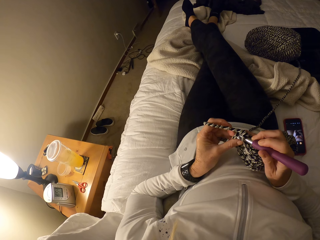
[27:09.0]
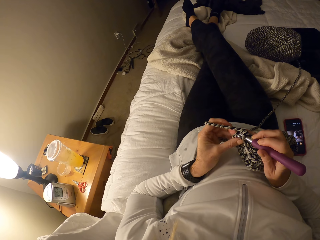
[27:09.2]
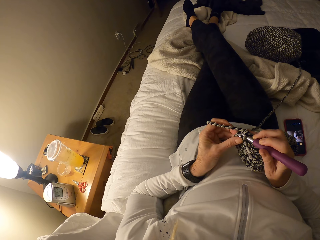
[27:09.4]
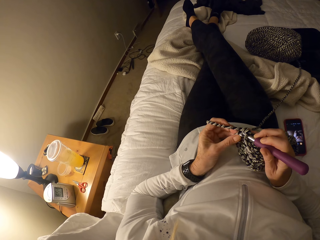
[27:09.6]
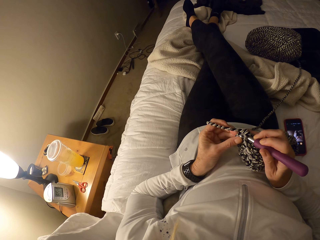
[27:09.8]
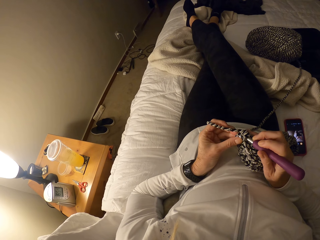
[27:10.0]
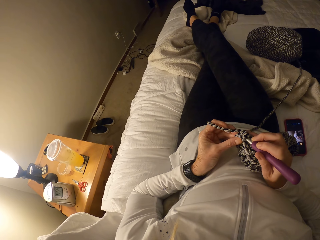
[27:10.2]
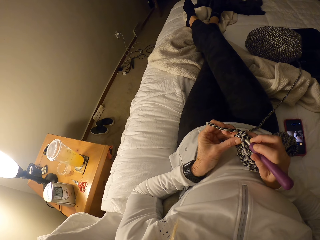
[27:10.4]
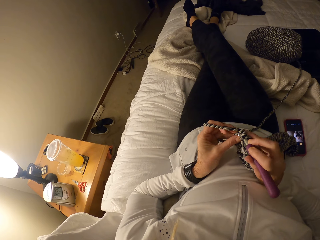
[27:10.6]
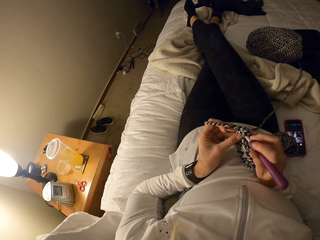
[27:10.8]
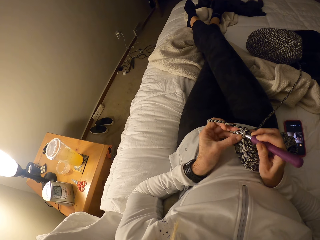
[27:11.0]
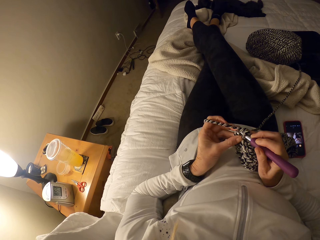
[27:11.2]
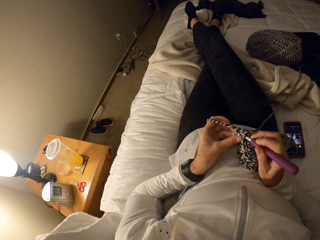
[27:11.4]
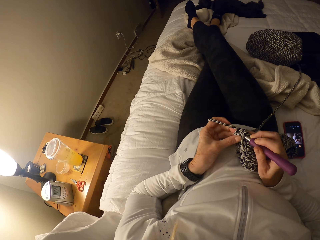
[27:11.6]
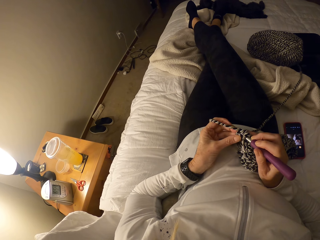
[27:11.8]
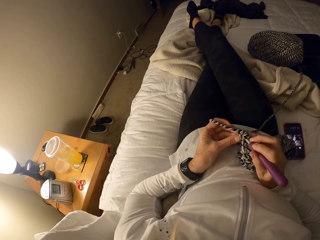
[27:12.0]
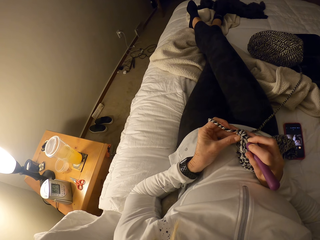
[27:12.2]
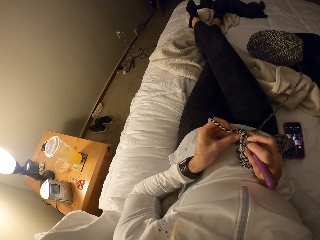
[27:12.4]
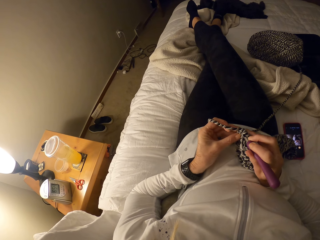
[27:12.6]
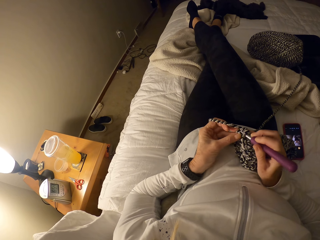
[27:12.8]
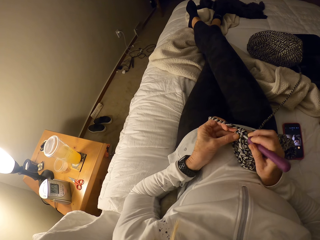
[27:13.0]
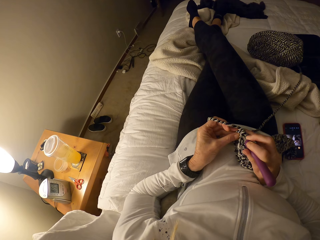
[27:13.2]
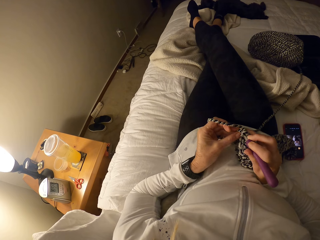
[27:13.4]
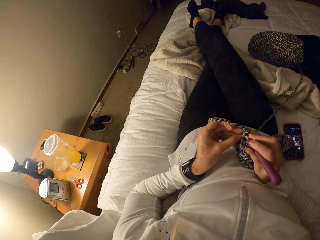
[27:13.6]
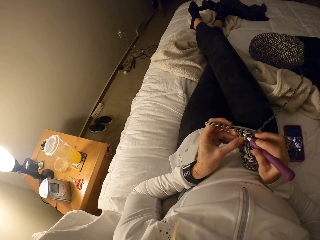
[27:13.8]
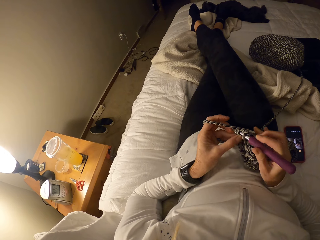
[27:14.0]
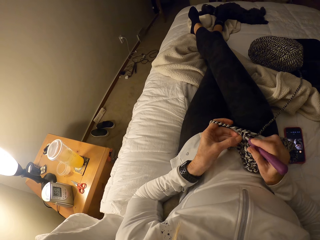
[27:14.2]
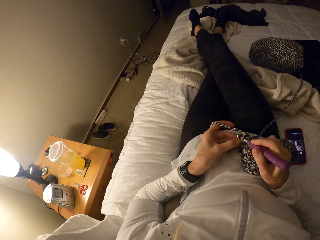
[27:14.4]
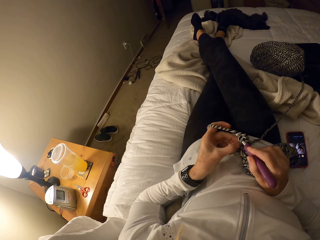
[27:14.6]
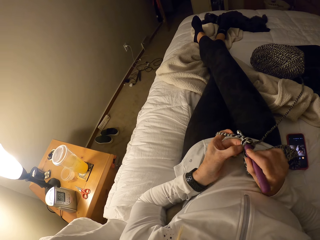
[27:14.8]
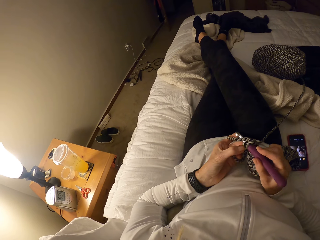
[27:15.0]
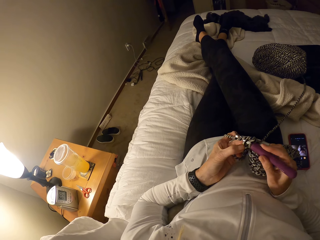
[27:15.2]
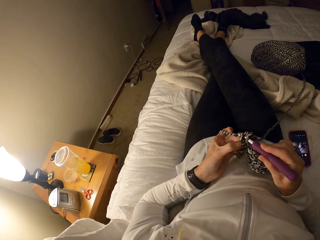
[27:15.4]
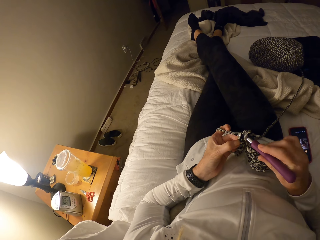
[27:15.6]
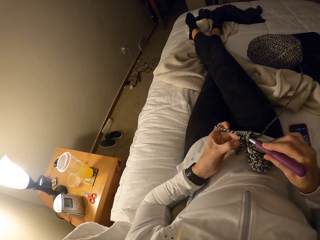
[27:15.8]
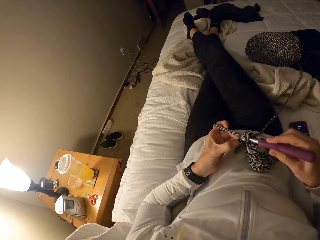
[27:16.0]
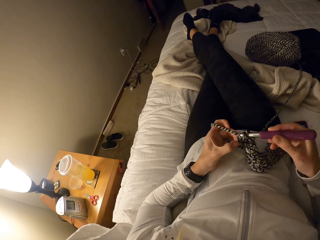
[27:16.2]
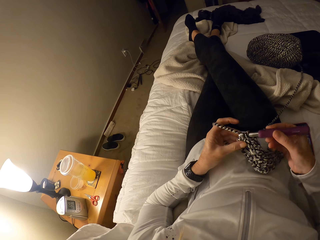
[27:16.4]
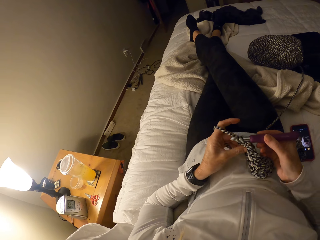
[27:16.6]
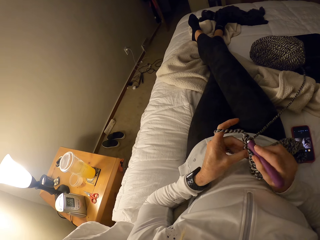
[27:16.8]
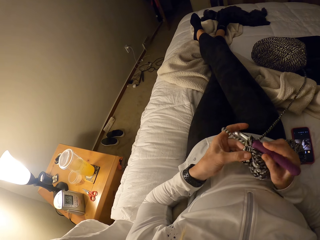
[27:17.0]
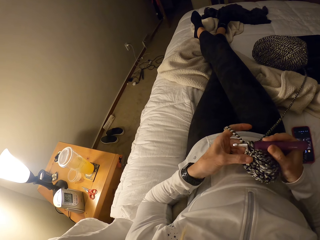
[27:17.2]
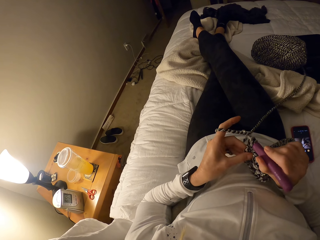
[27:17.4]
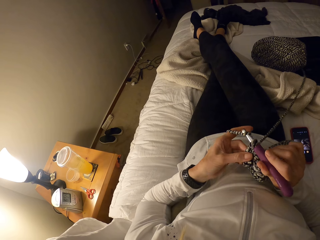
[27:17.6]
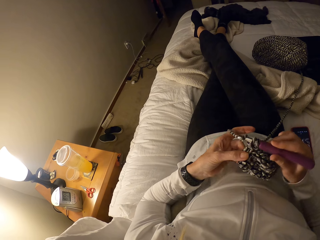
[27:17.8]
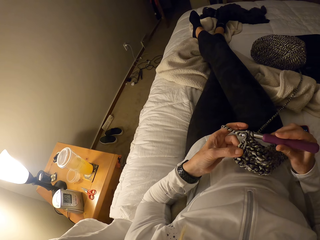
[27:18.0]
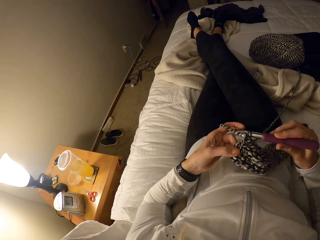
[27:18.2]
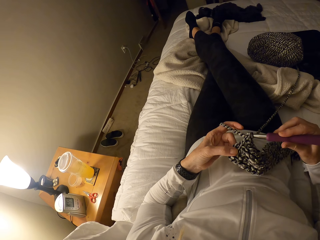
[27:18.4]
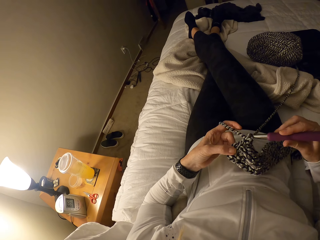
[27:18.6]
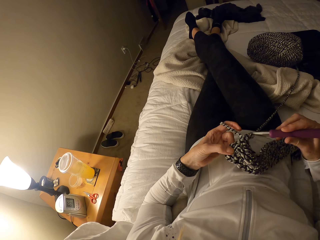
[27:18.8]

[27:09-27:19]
The camera wearer crochets with yarn and the crochet hook.

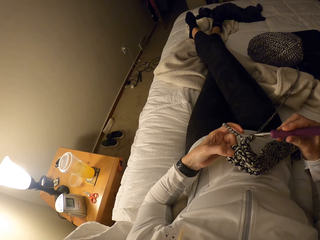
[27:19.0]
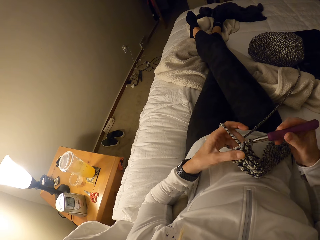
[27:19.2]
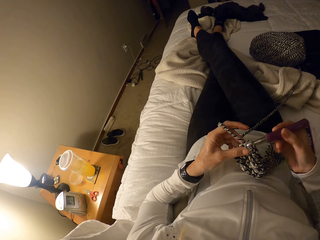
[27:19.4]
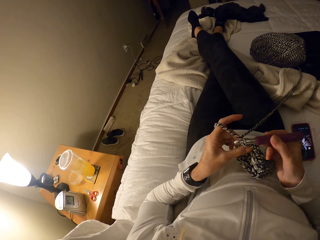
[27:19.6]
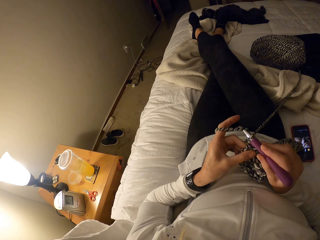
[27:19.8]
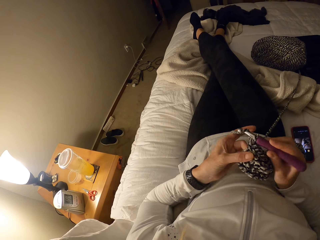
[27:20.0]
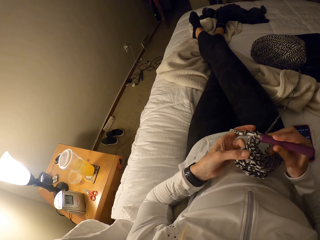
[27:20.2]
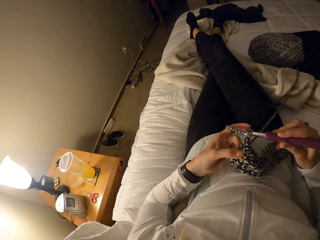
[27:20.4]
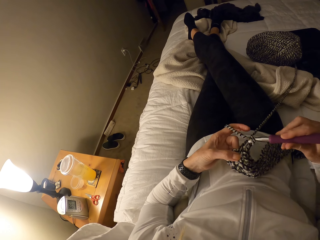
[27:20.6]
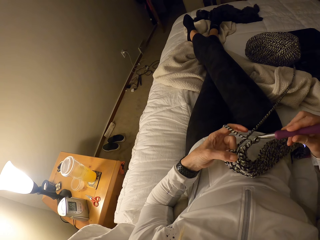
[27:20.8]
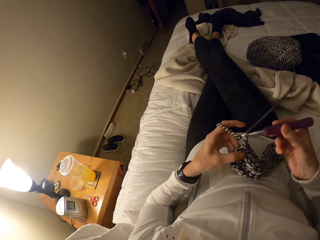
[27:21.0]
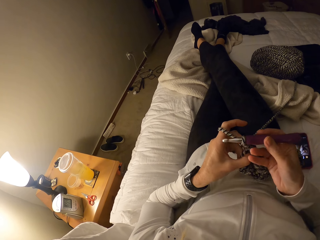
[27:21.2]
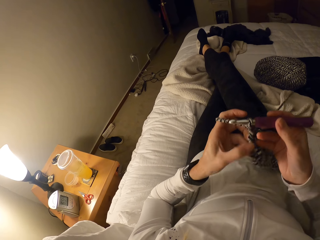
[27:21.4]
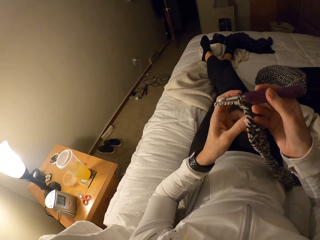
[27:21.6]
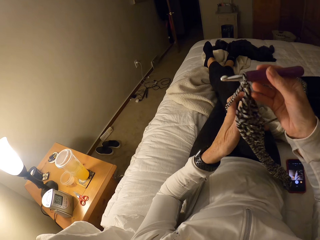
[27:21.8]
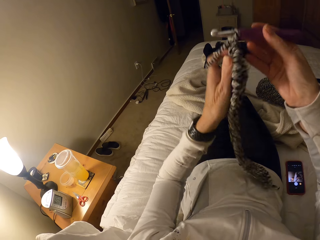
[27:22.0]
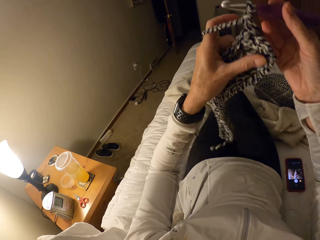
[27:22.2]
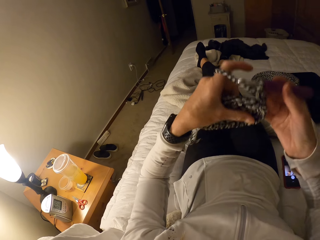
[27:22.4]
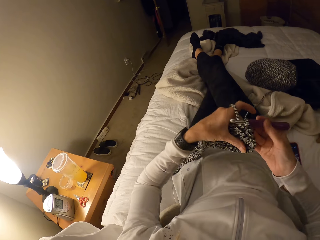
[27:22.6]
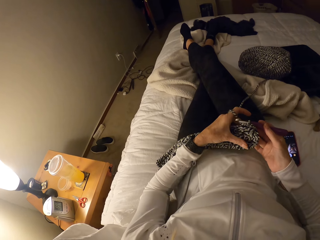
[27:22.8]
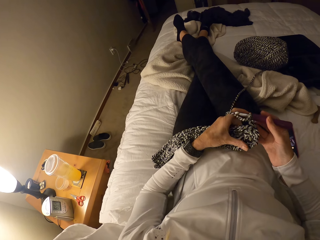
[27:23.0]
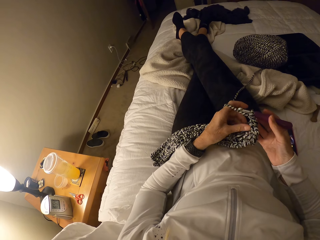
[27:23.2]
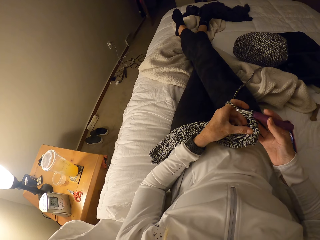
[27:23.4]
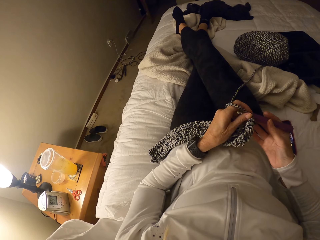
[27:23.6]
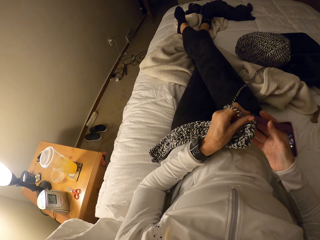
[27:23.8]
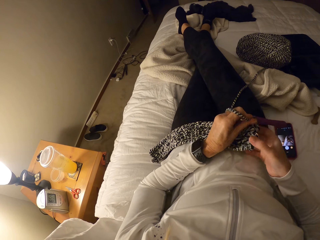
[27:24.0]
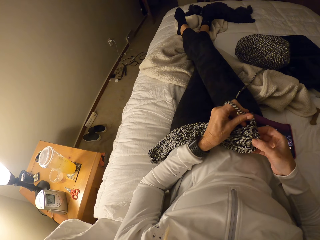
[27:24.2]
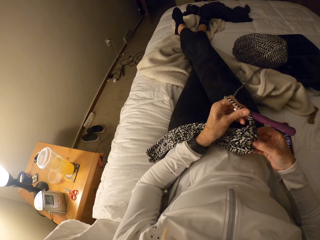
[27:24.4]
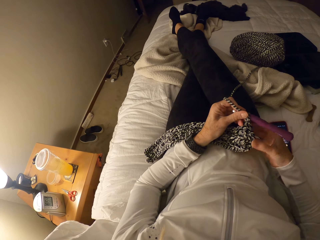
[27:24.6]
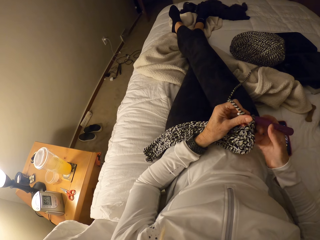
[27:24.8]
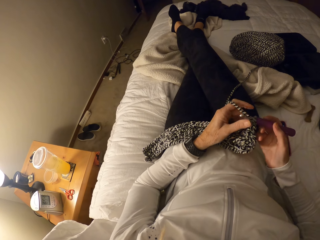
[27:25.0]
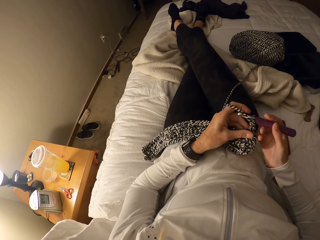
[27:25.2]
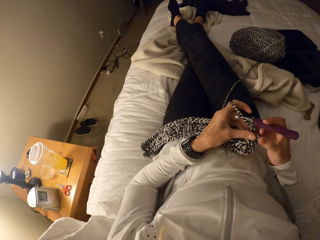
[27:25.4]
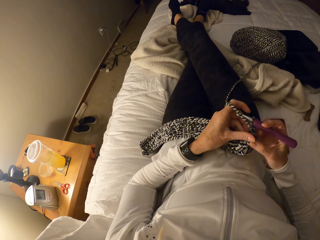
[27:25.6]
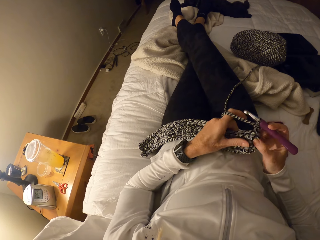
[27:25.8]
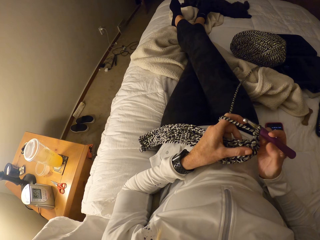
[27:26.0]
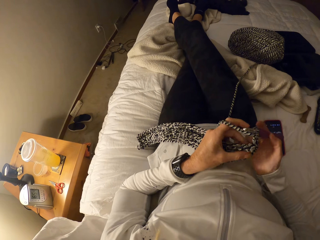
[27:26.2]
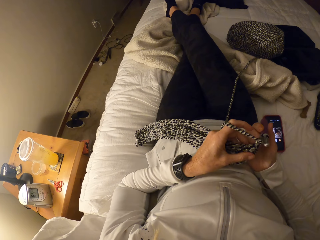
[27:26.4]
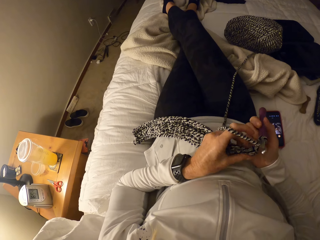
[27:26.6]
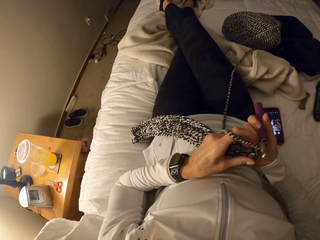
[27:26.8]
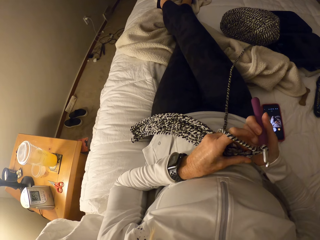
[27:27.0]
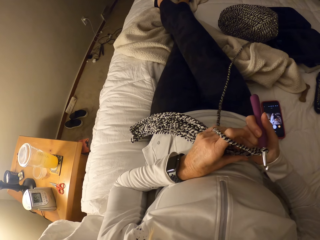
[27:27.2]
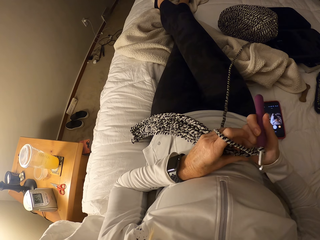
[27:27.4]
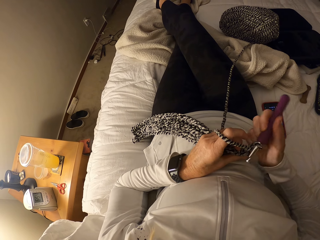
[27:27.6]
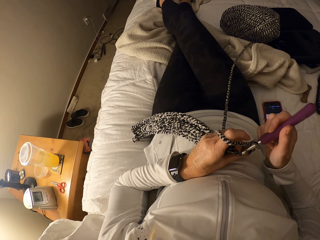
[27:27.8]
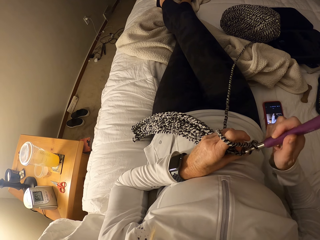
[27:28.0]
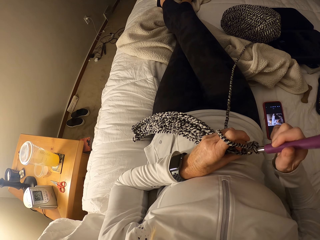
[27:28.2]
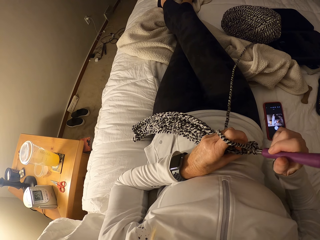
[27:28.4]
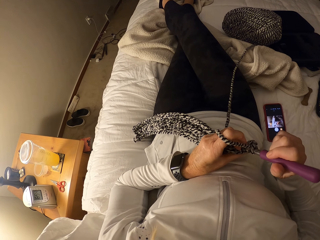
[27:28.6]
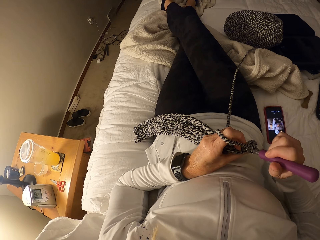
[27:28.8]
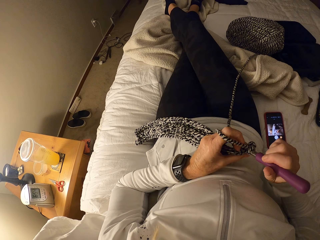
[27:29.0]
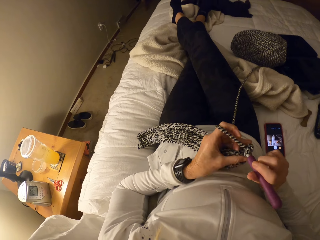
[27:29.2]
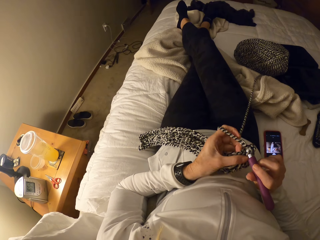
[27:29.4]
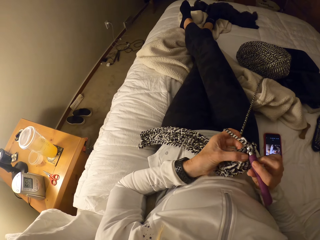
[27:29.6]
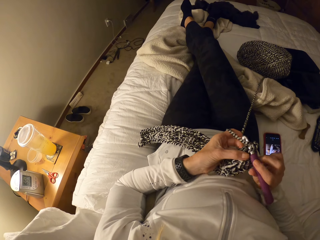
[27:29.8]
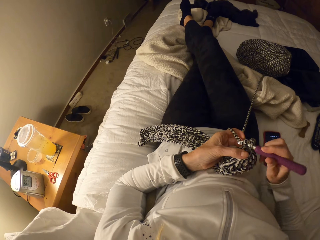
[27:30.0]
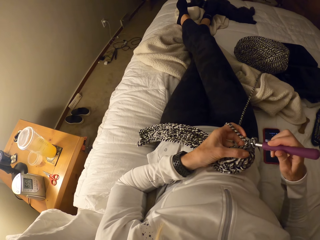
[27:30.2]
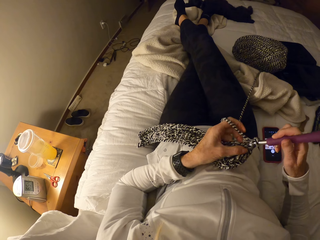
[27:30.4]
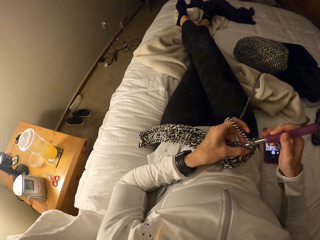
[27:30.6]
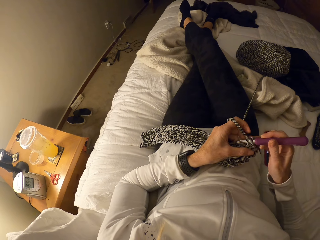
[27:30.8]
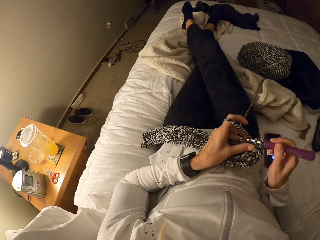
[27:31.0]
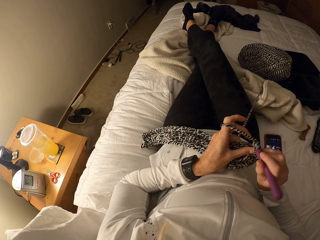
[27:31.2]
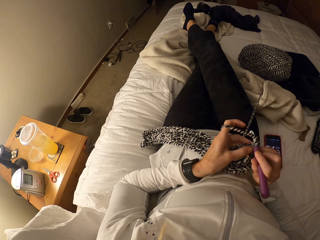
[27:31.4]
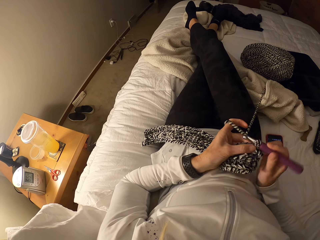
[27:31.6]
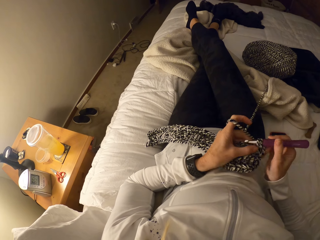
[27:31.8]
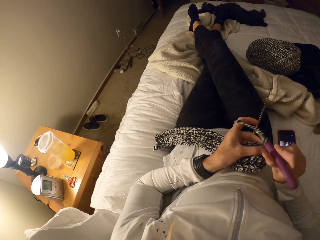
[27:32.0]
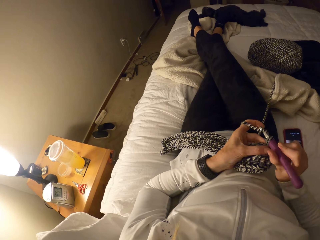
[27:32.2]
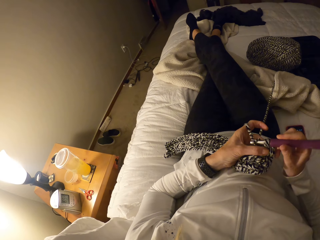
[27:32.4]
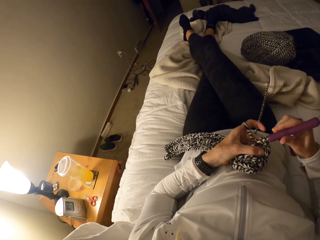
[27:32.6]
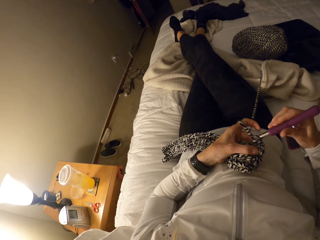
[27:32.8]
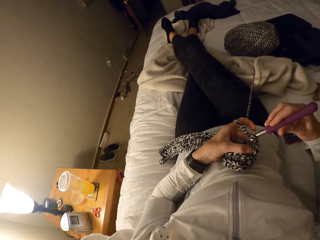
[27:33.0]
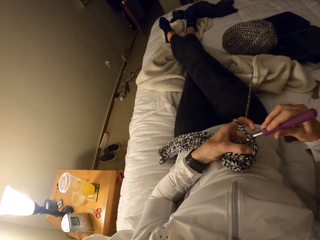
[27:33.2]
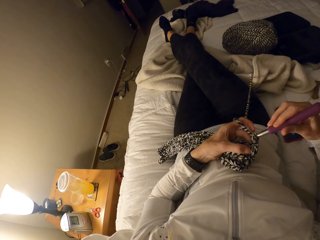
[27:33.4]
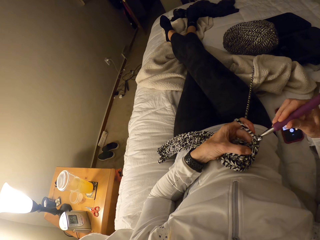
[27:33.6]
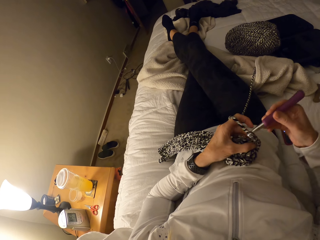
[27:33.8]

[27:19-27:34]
The camera wearer raises the crochet from her body. She places the crochet on her body. She adjusts the crochet. She crochets with the yarn and the crochet hook.
